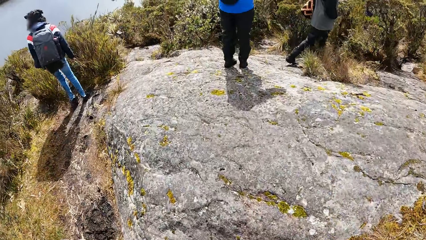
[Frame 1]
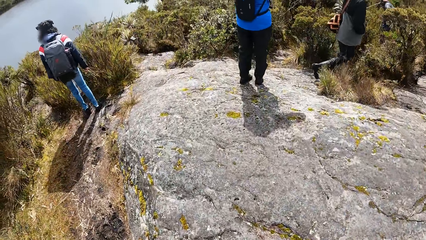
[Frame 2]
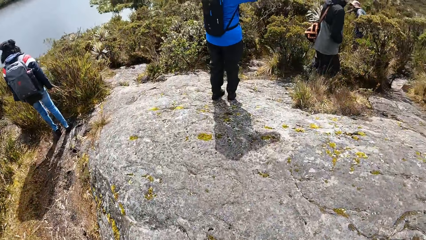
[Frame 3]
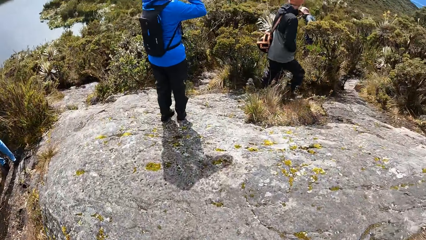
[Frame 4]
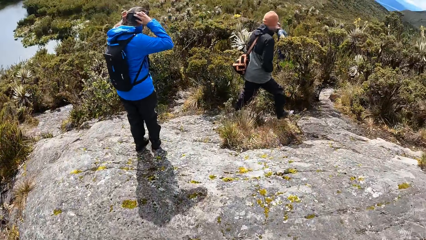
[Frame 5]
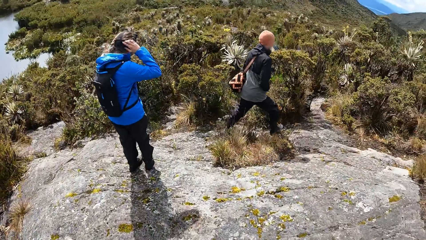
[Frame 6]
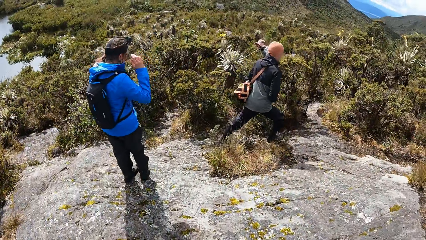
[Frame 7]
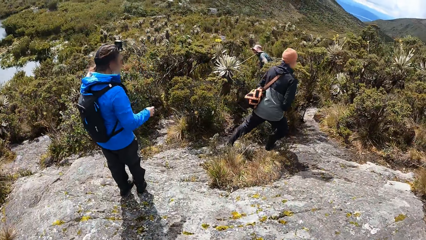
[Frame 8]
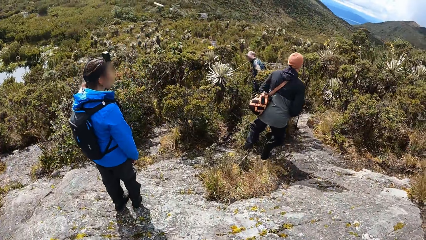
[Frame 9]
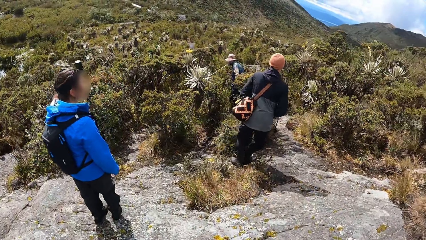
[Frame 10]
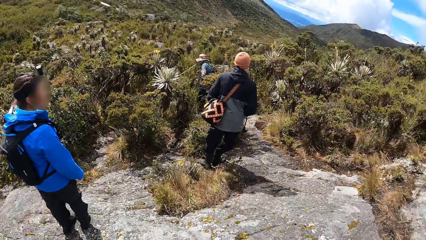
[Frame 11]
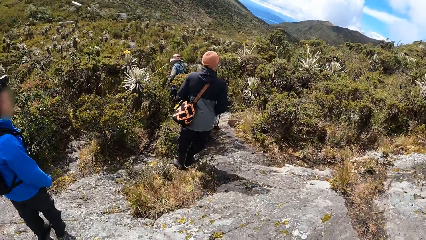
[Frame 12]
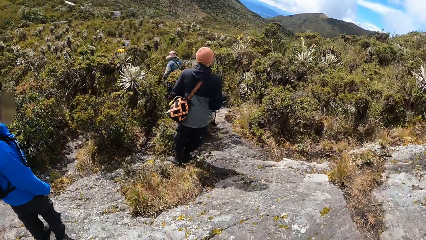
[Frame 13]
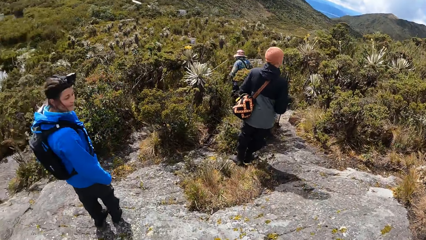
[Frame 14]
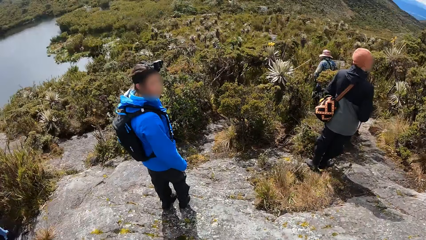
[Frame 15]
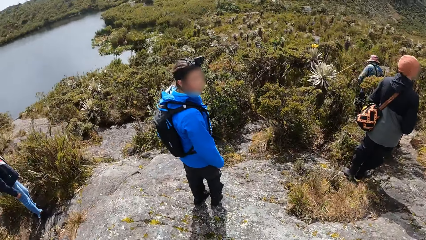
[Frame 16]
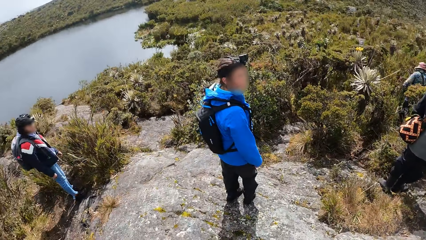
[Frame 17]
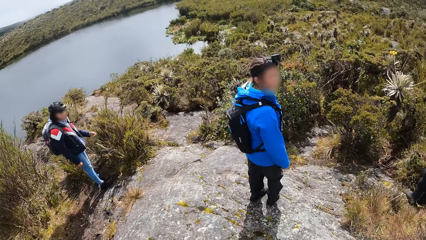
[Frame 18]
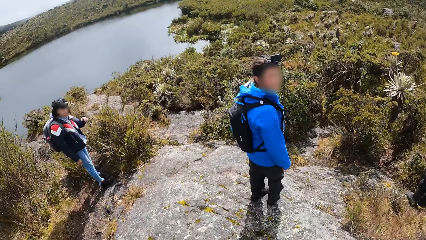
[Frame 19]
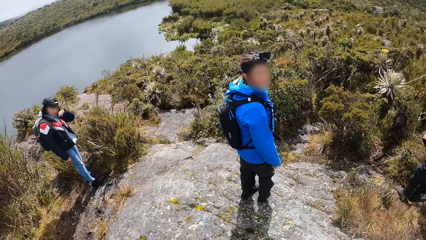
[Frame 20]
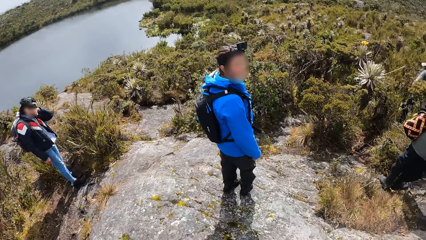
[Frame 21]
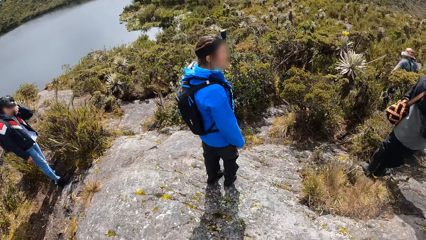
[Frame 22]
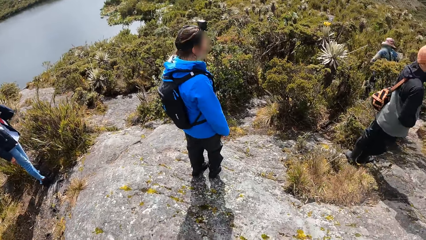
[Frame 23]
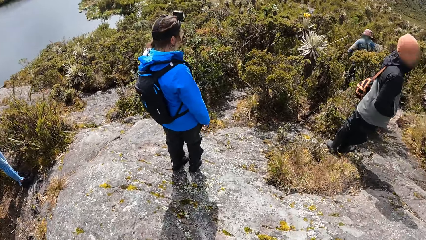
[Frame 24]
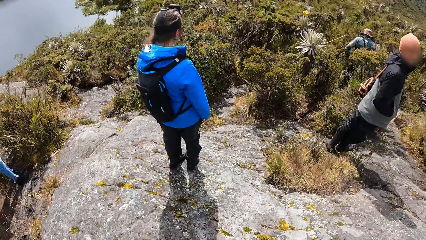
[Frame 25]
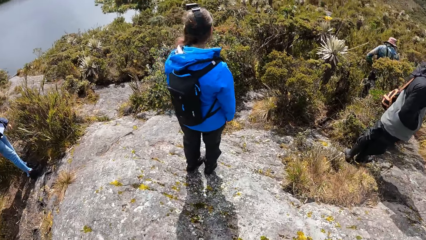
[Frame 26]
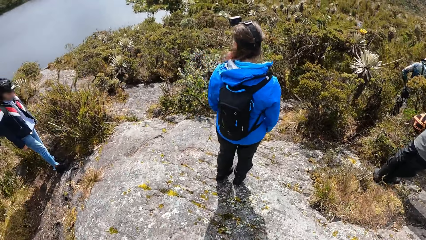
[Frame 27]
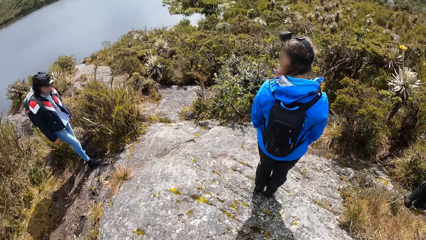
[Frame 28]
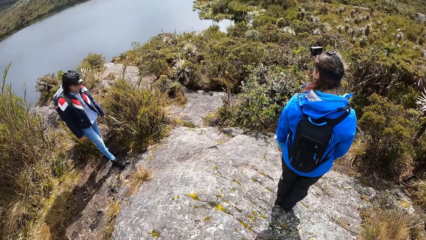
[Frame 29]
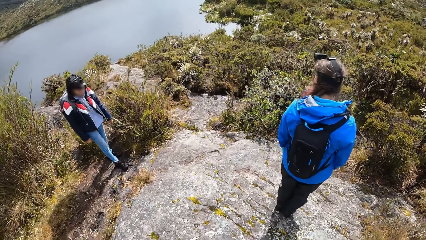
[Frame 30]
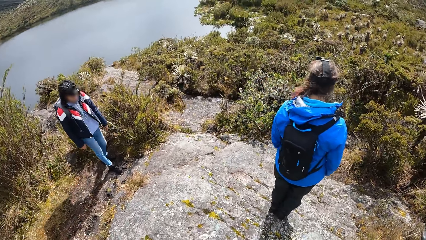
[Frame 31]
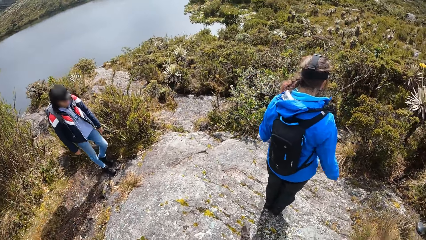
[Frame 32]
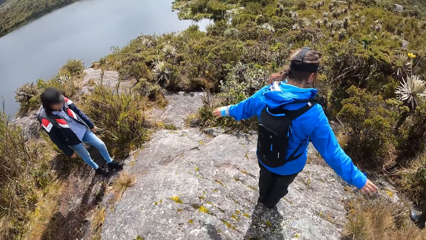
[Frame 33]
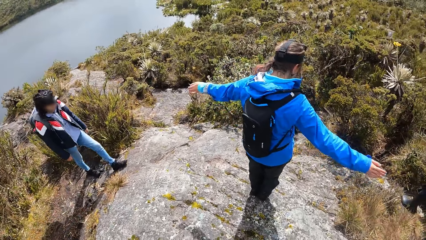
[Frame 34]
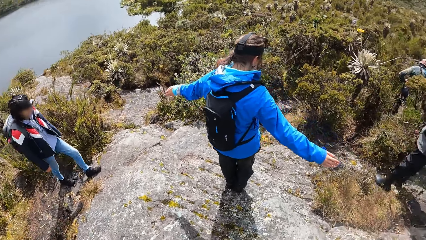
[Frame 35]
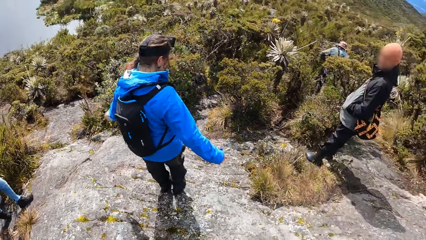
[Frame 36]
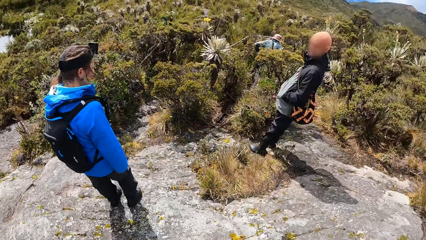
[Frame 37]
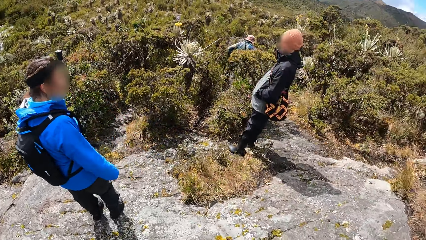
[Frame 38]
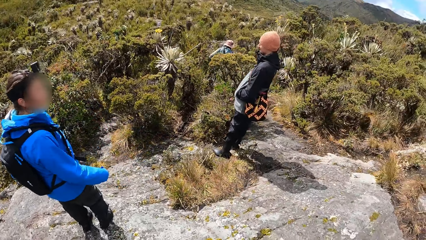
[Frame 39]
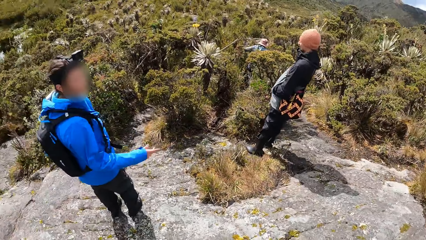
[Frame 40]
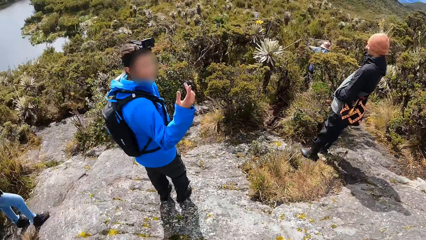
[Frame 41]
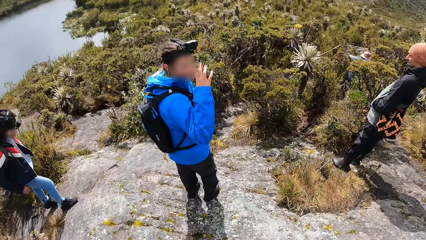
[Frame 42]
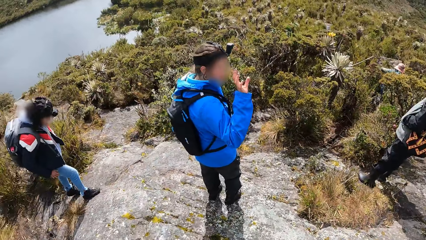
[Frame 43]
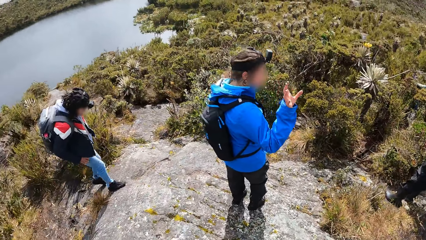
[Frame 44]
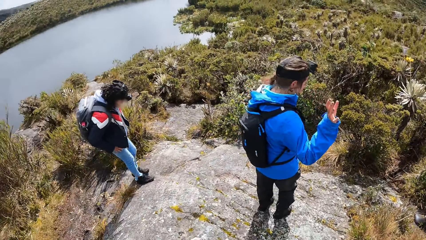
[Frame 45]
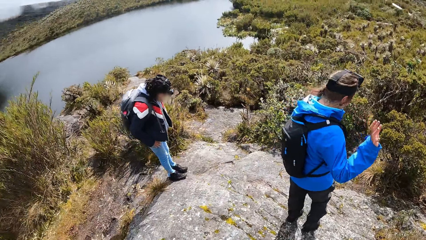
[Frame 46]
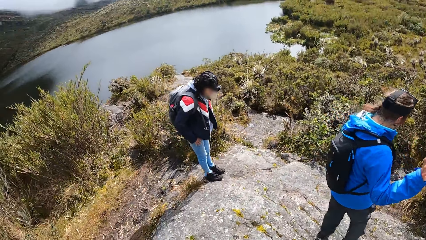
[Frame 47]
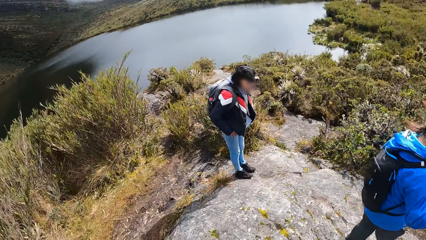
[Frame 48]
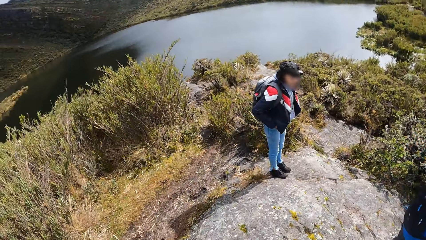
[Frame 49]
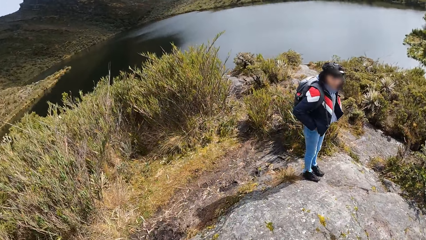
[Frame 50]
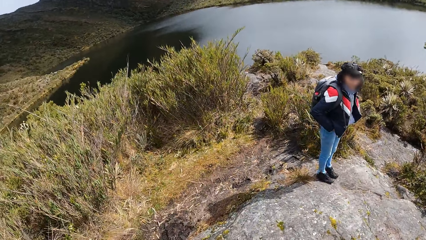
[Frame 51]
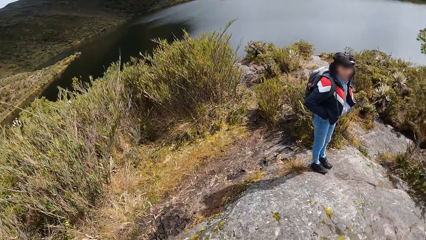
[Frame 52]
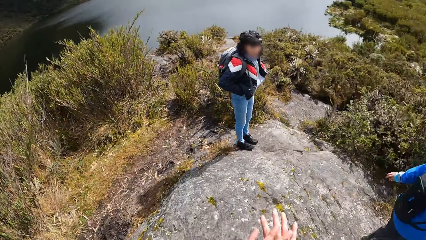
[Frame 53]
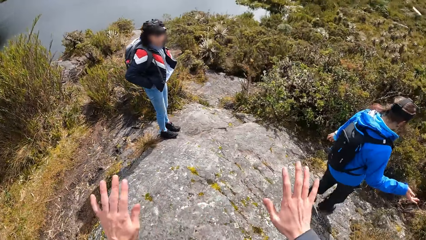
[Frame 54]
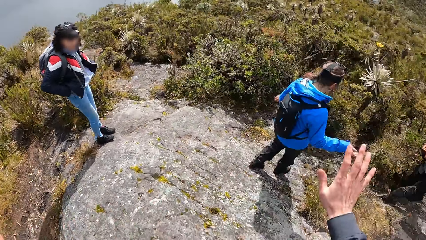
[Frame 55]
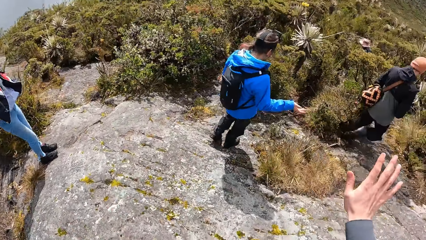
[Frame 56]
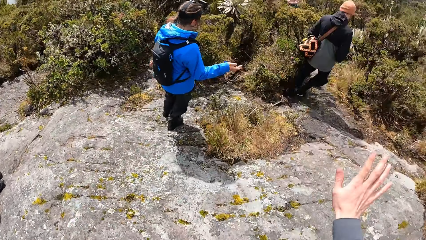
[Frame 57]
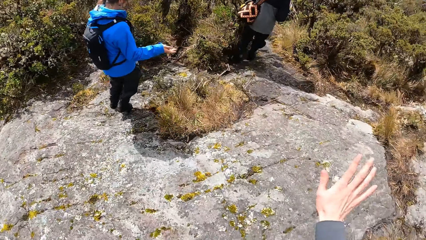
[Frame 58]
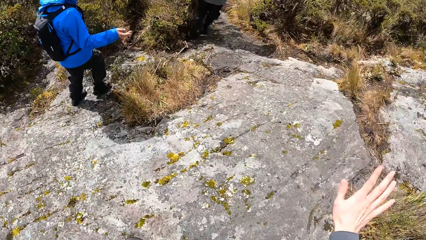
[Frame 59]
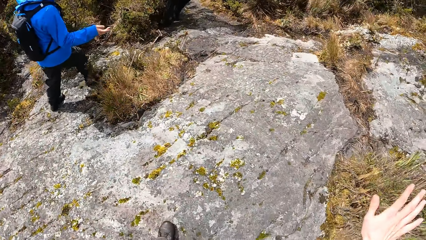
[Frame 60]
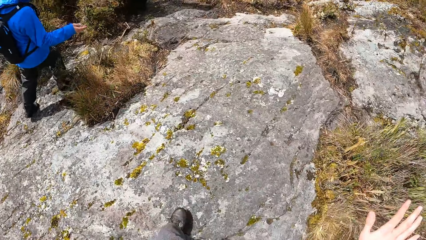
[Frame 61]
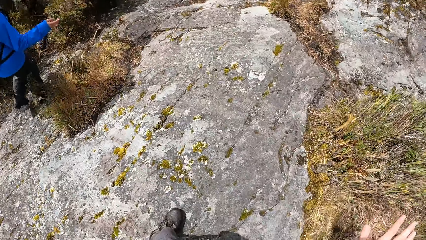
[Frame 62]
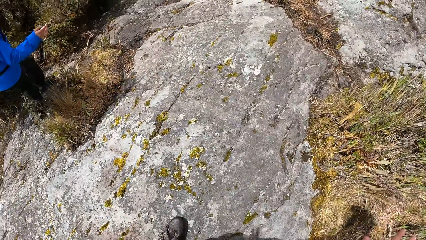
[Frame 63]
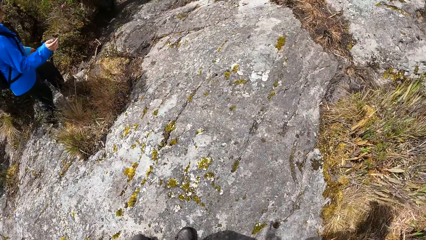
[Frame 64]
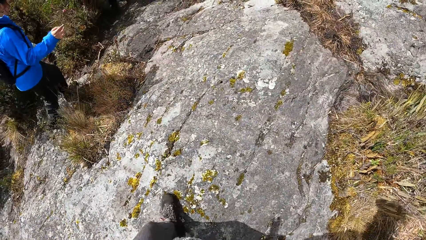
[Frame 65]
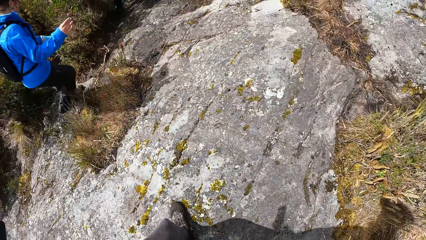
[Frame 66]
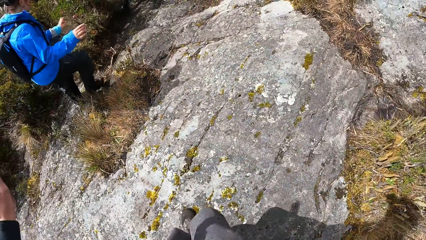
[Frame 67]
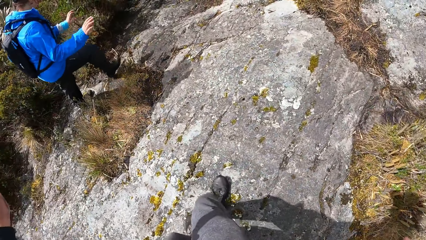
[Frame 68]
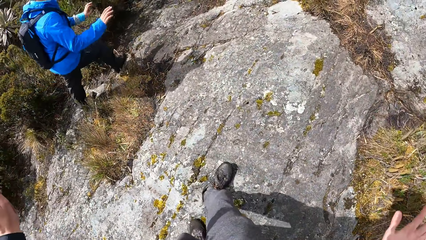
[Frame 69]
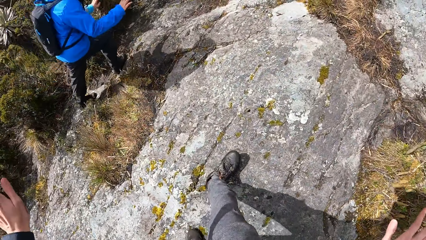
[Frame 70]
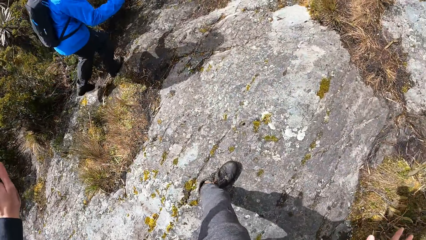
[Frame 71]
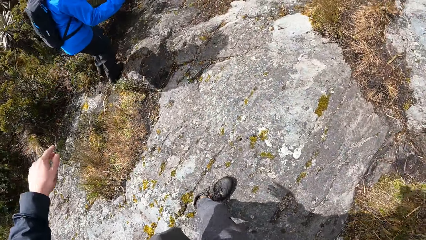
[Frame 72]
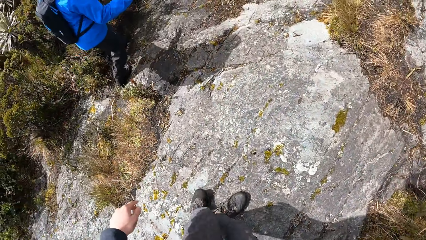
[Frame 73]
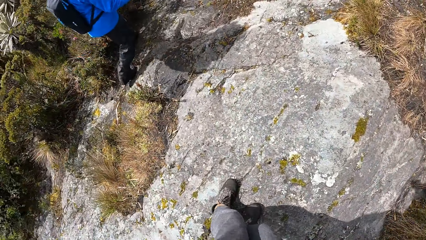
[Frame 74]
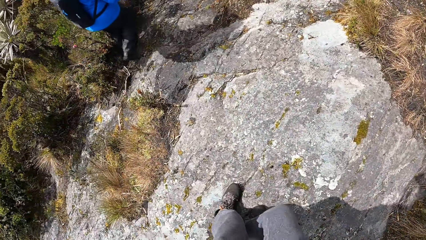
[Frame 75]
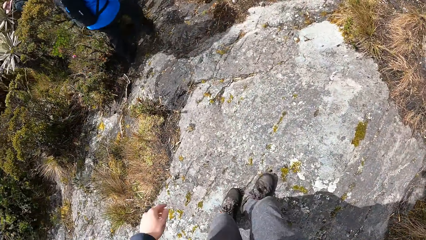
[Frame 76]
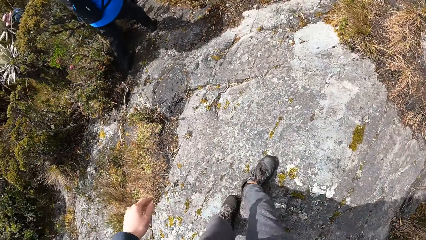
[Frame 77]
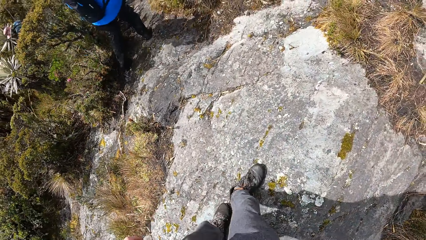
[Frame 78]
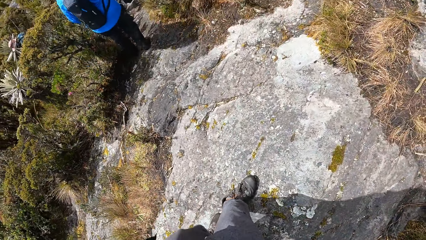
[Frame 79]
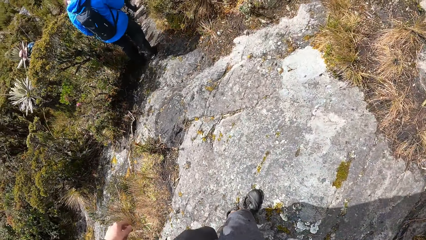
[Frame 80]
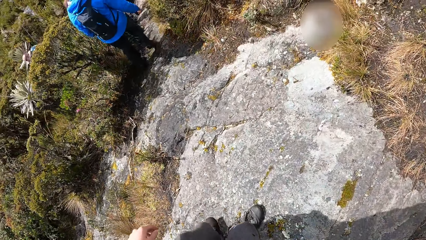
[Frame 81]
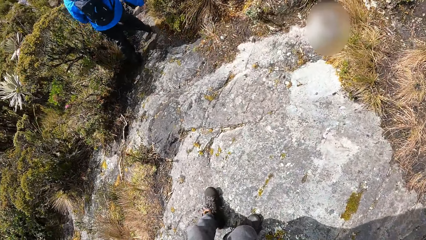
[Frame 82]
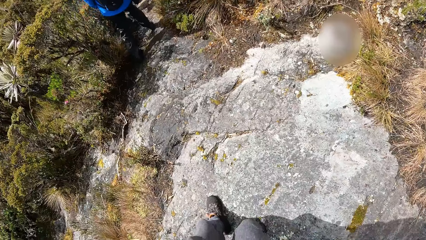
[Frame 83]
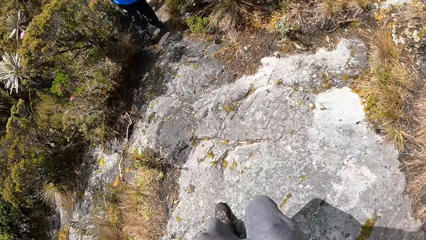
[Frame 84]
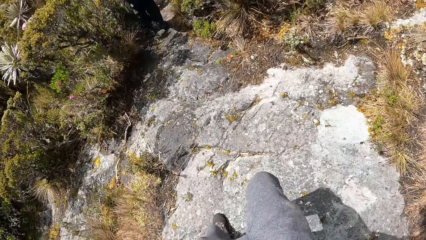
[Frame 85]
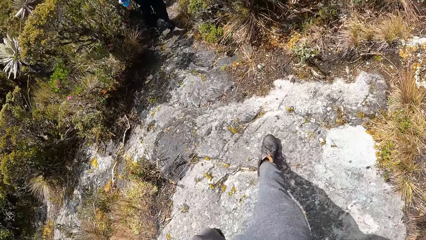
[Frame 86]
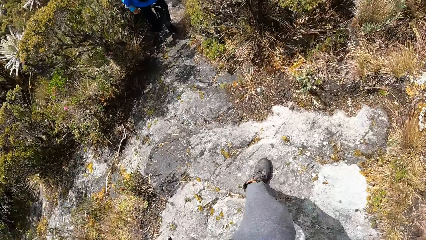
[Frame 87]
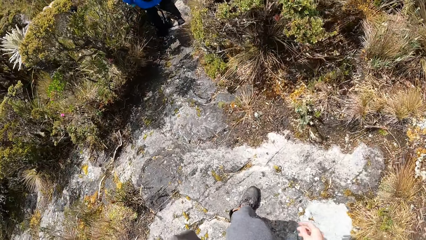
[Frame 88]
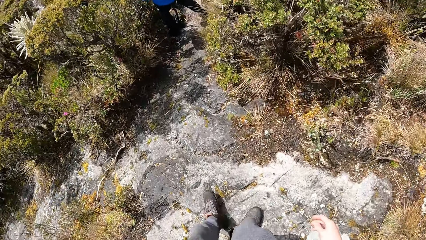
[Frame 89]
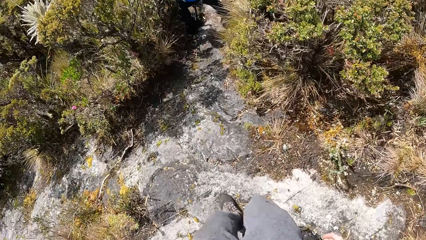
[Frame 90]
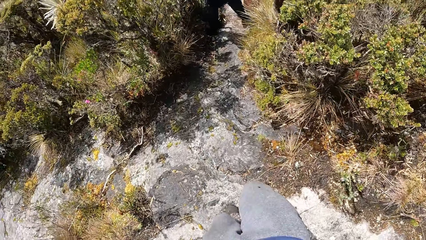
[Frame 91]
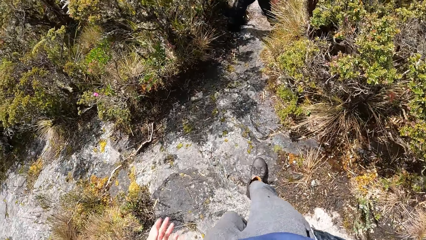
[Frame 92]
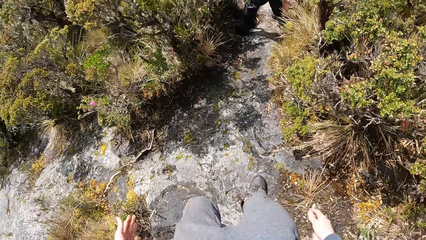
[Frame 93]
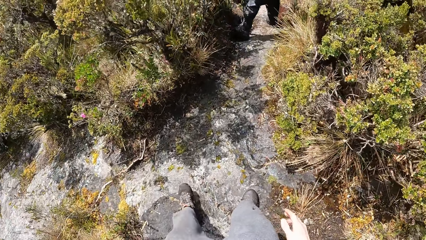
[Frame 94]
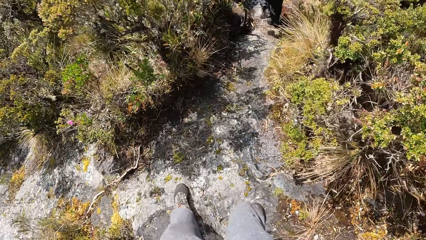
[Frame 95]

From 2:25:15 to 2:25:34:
A woman waves her right hand. The camera wearer converses with the woman. They lift hands. They walk around.
